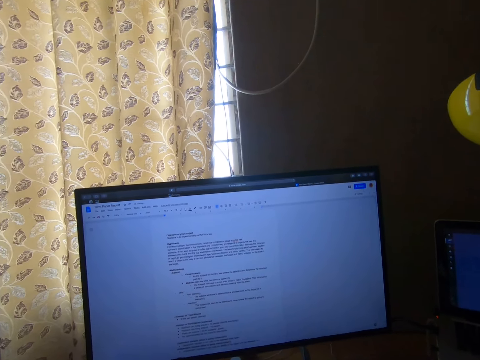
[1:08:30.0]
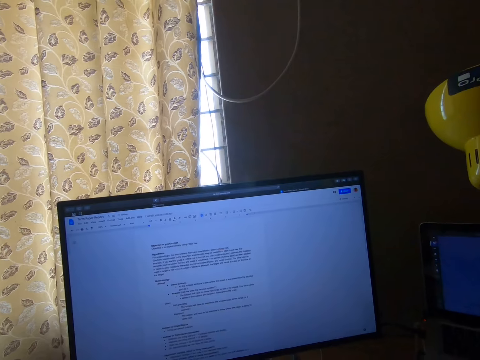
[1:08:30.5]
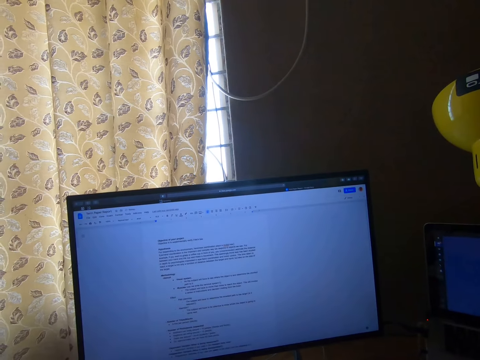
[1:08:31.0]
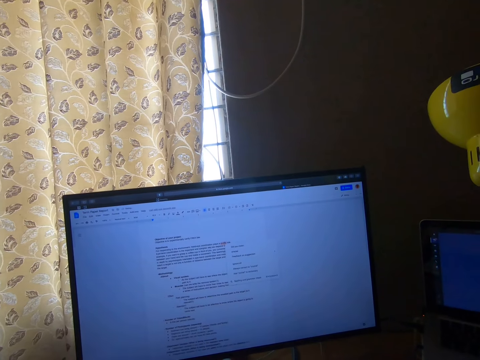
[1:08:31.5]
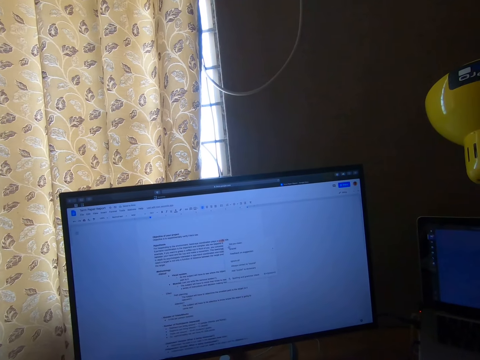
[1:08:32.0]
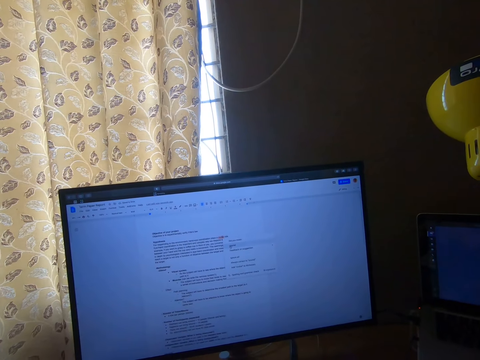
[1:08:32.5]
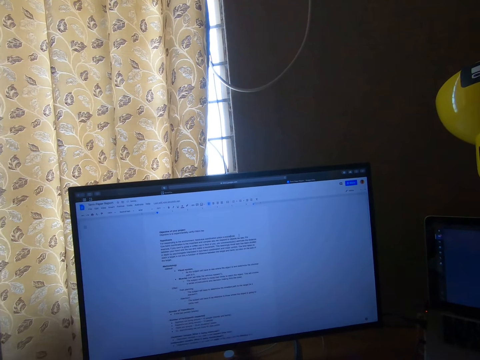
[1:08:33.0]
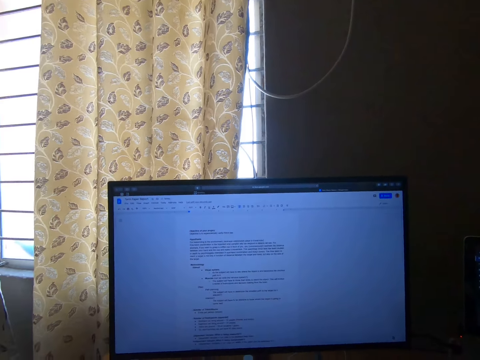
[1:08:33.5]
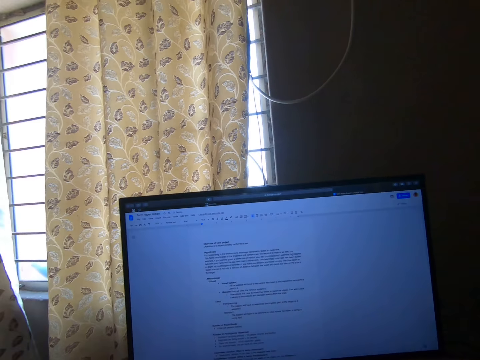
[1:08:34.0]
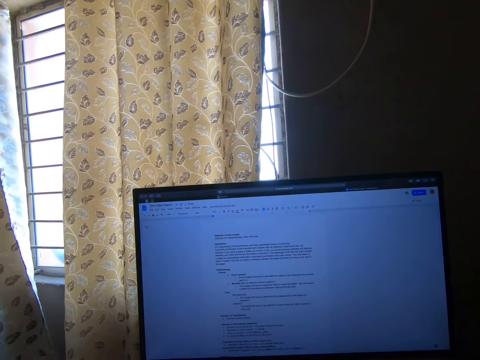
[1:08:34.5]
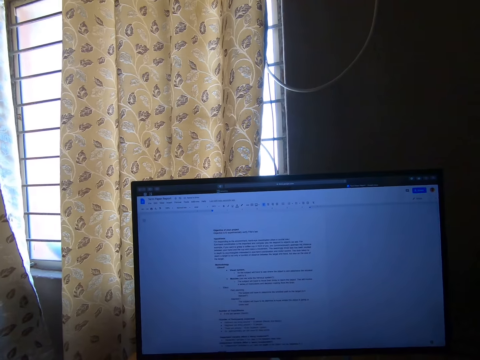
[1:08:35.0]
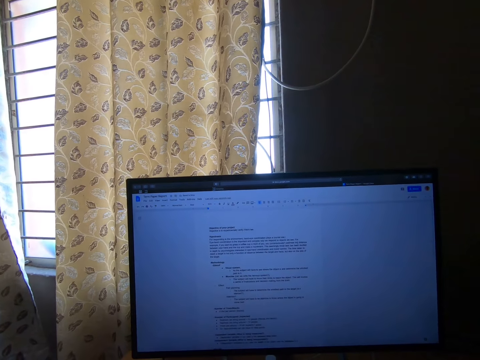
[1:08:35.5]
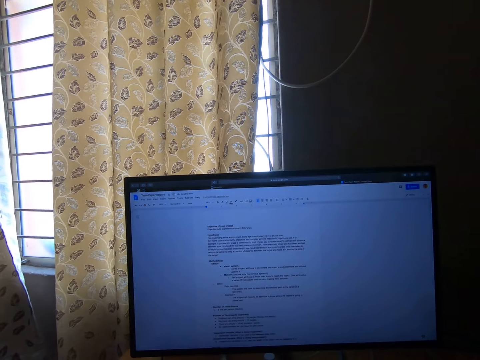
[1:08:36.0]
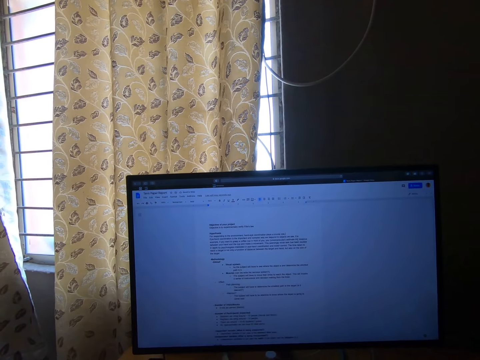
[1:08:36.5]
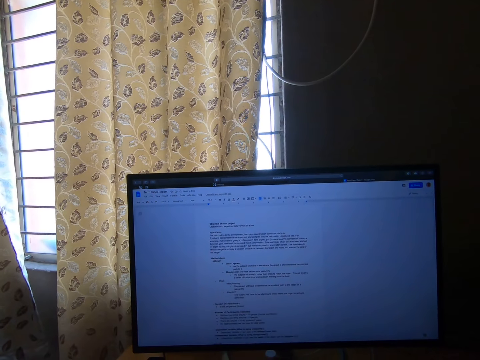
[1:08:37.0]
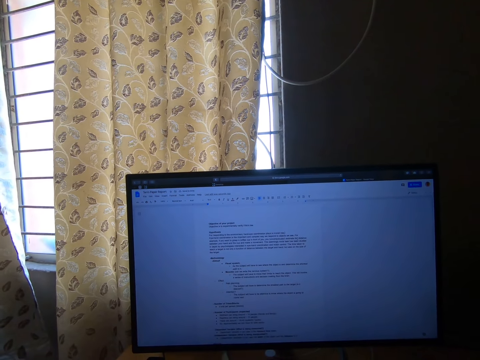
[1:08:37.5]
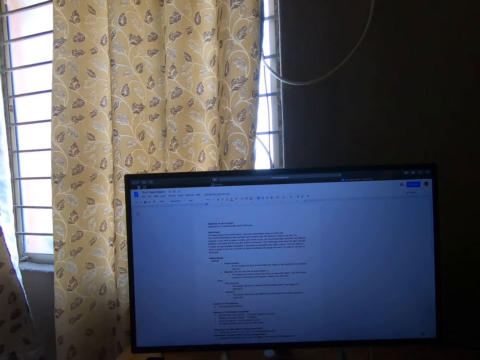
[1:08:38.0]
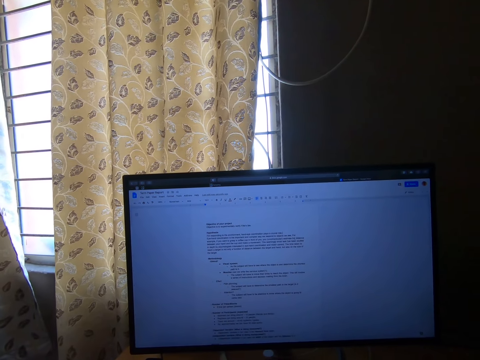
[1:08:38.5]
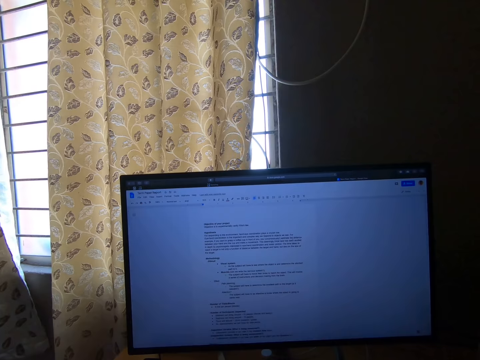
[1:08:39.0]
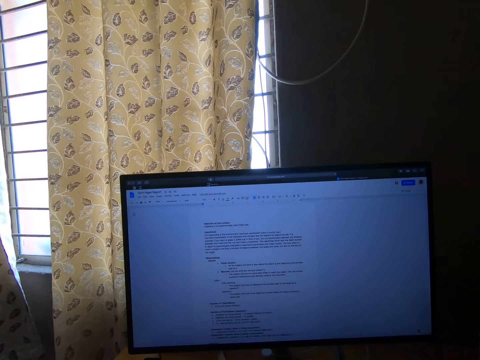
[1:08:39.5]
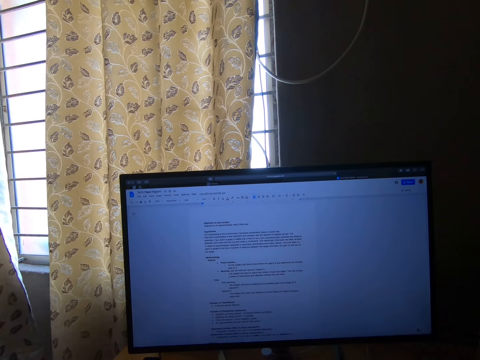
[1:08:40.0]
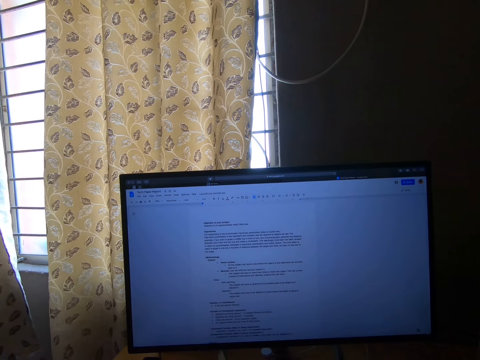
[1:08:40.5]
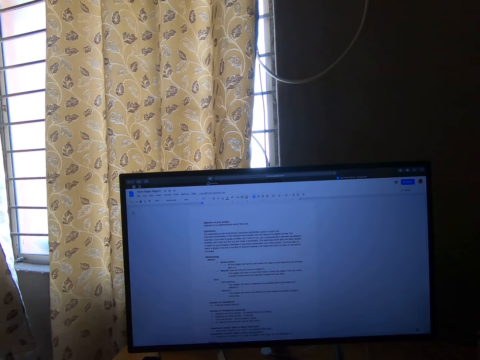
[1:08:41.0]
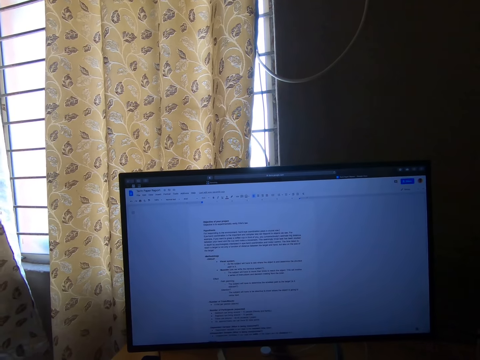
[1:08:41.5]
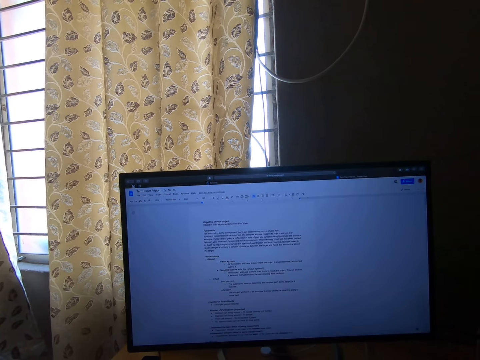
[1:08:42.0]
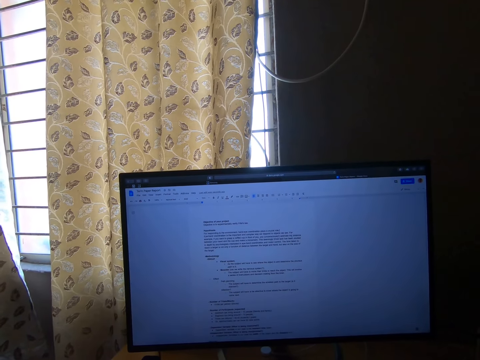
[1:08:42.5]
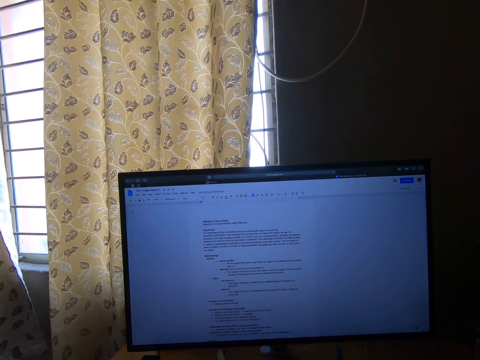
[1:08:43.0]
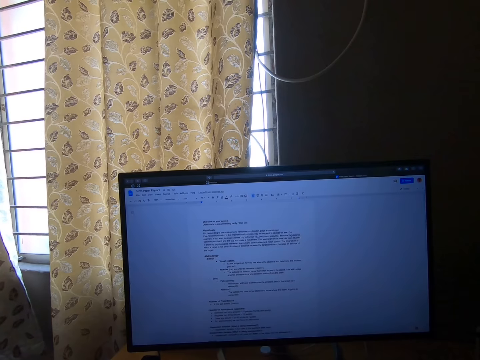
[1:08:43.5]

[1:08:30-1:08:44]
The camera wearer stops operating the computer. They stare at the computer. They operate the computer again. They stop operating the computer. They stare at the computer. They operate the computer.

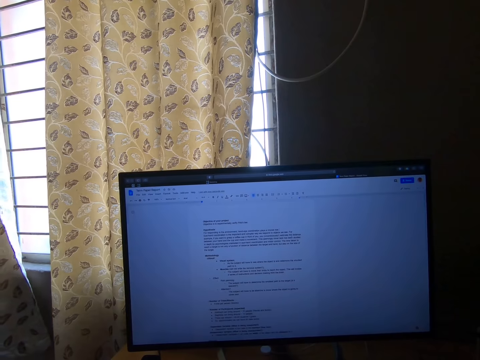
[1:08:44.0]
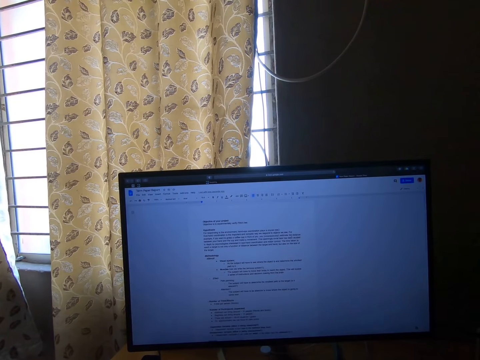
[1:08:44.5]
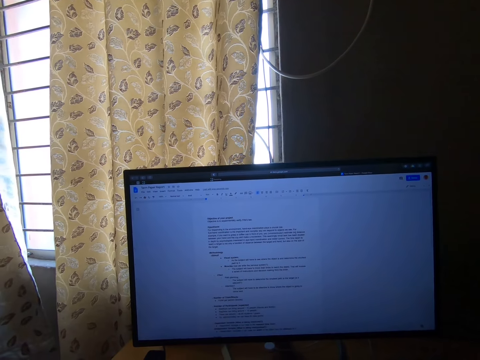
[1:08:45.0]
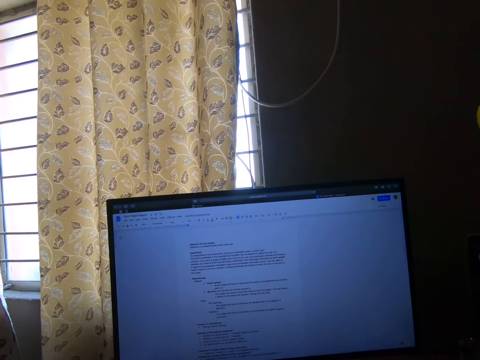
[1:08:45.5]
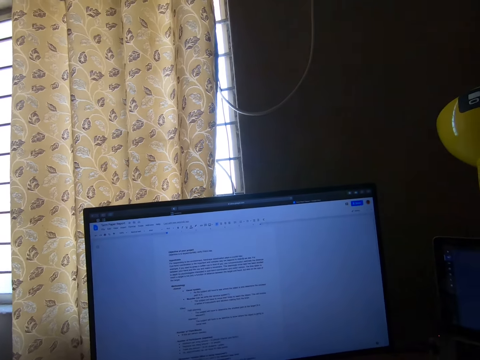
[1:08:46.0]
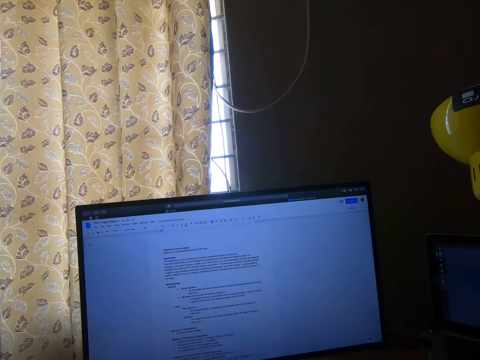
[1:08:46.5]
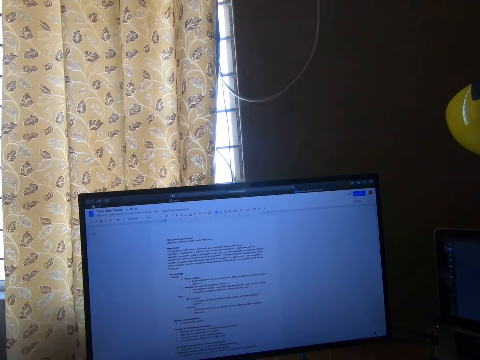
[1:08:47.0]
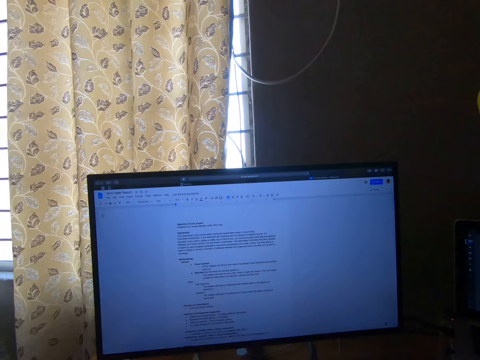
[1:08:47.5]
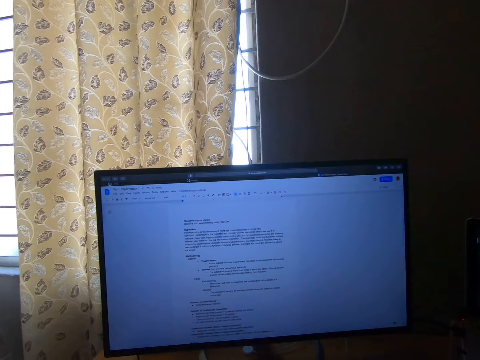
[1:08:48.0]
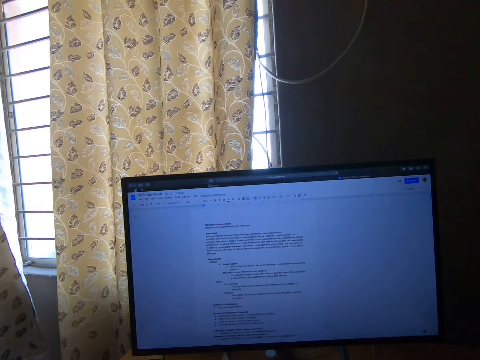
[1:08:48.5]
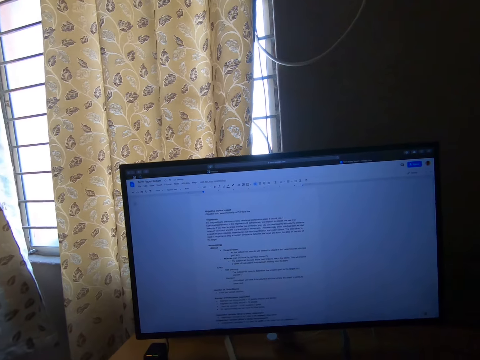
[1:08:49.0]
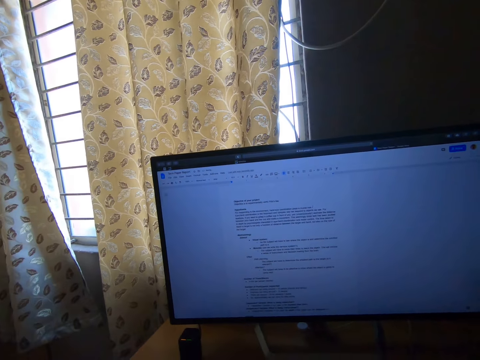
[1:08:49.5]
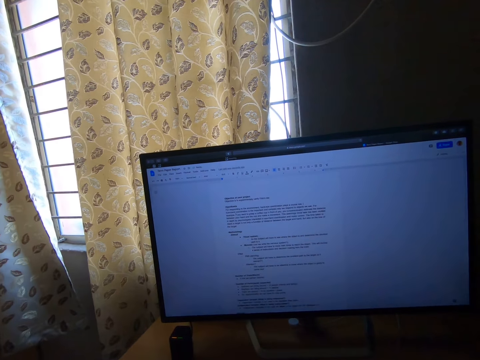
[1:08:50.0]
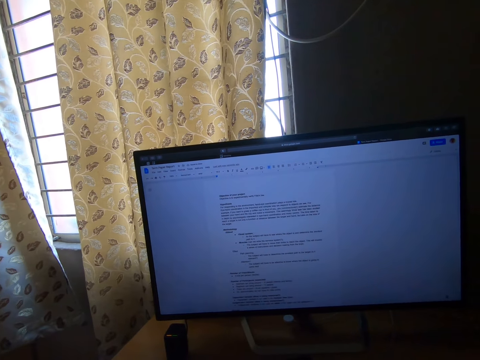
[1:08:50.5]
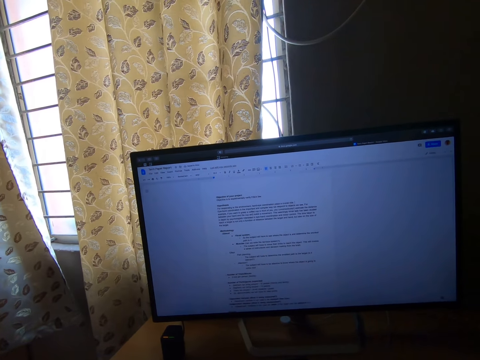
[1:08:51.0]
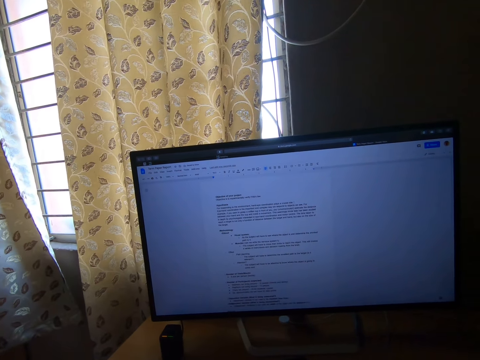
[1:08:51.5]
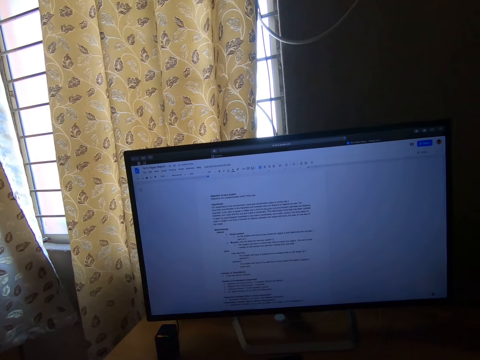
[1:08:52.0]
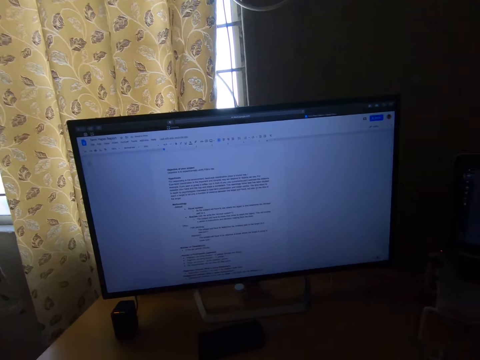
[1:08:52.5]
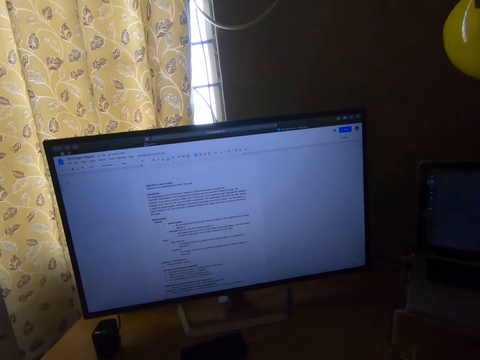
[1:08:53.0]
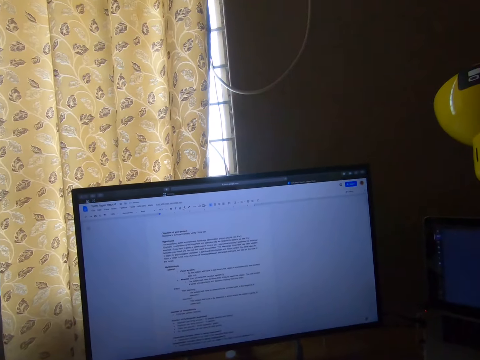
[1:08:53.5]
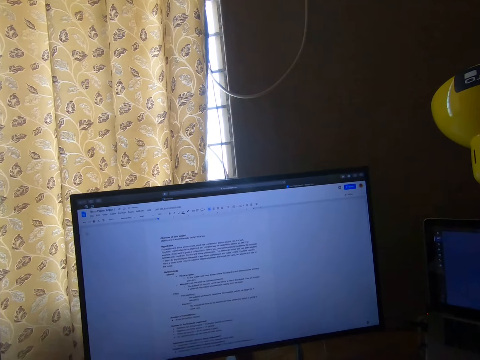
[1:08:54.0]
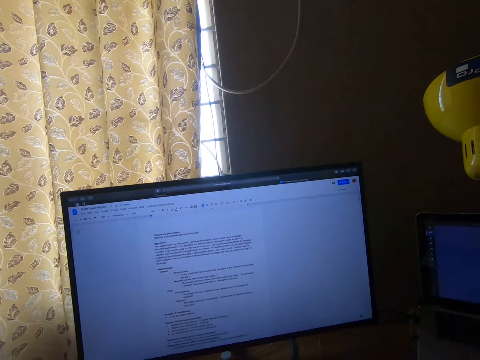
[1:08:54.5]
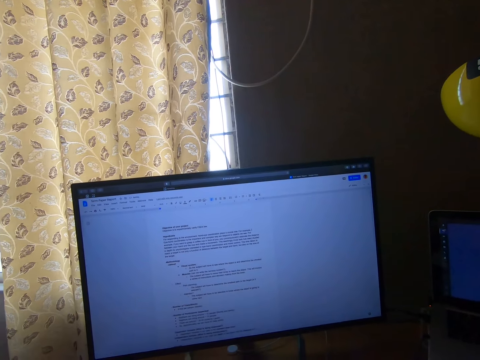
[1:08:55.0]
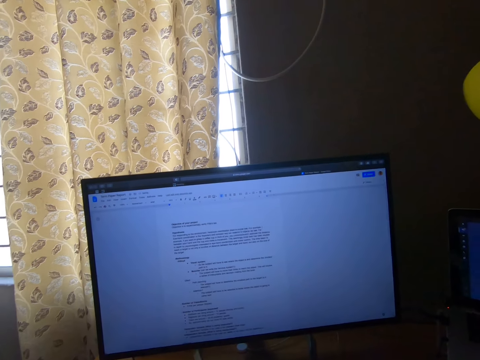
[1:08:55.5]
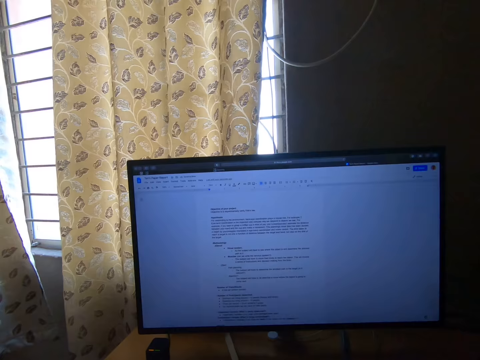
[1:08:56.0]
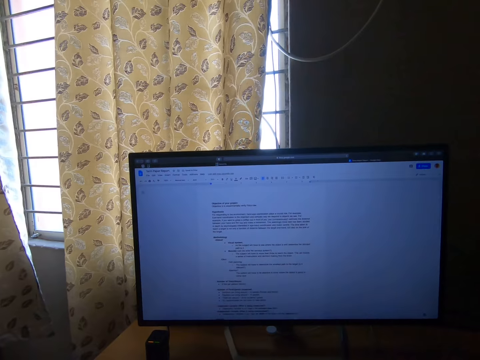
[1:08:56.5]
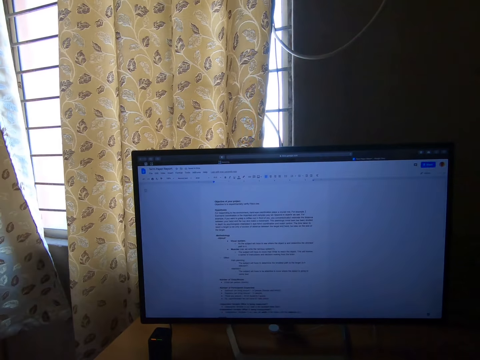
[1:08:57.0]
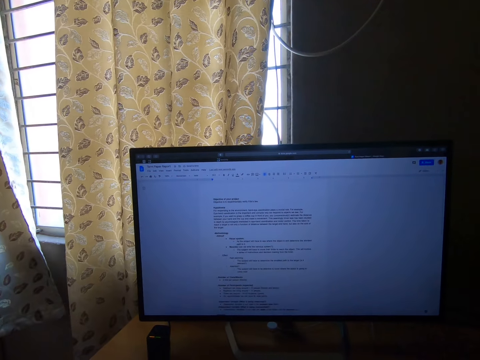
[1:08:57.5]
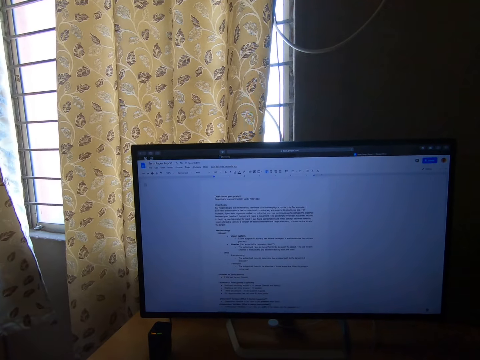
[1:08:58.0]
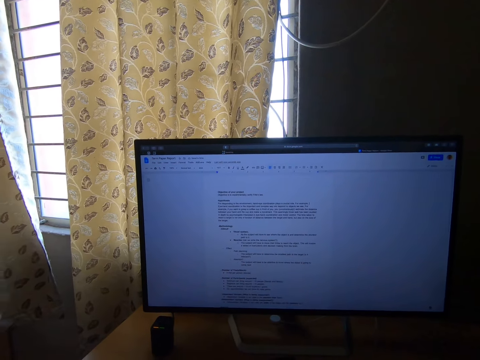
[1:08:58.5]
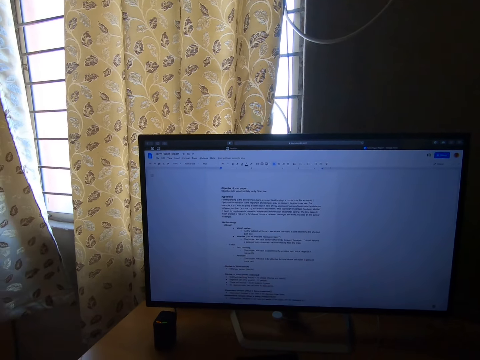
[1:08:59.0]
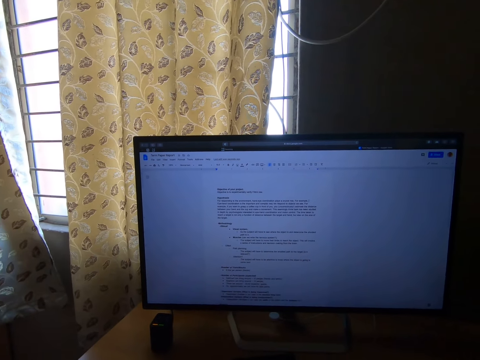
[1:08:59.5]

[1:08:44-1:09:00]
The camera wearer stares at the computer. They operate the computer. They stare at the computer. They operate the computer. They stare at the computer.
